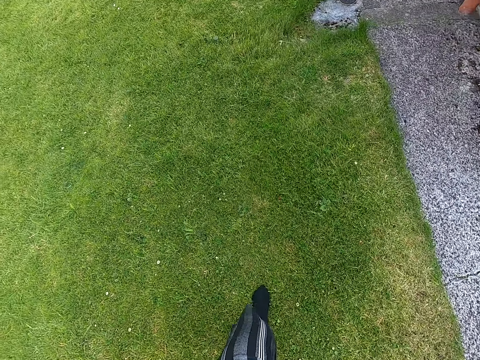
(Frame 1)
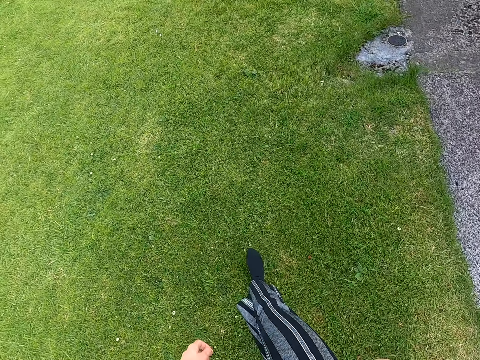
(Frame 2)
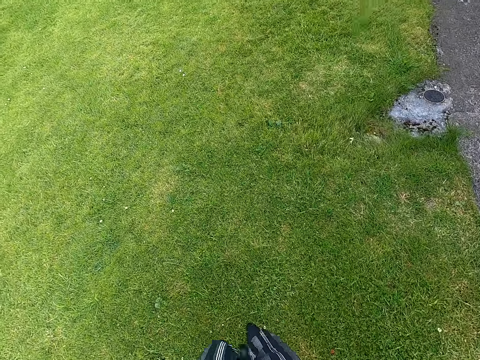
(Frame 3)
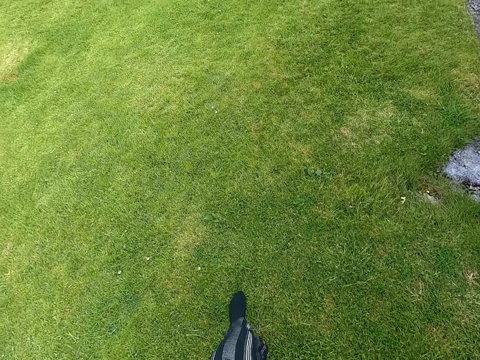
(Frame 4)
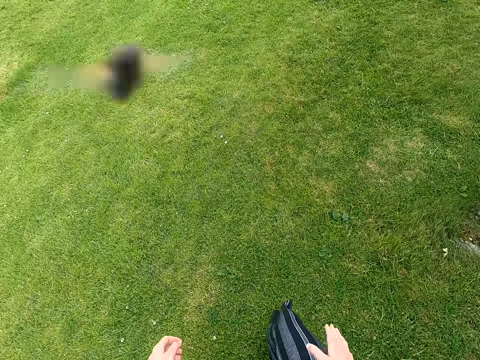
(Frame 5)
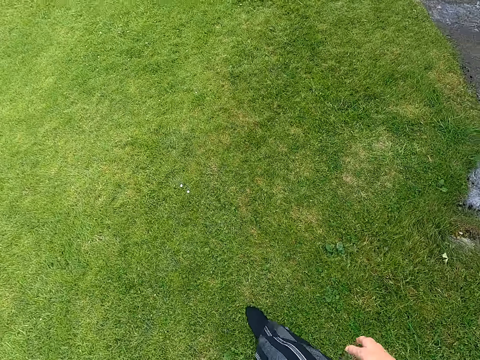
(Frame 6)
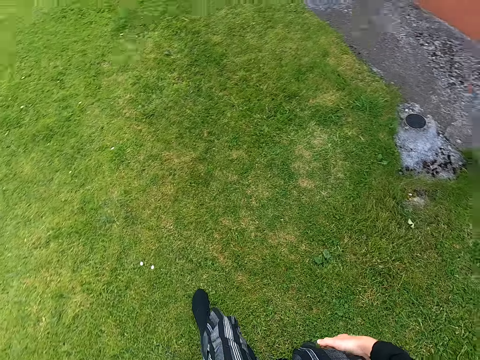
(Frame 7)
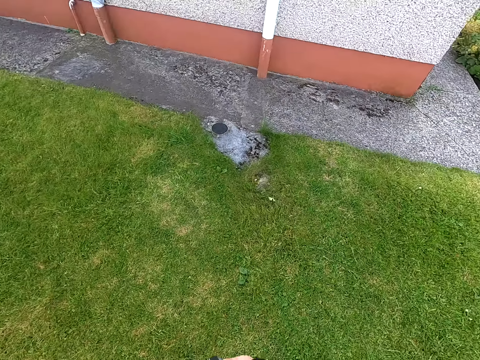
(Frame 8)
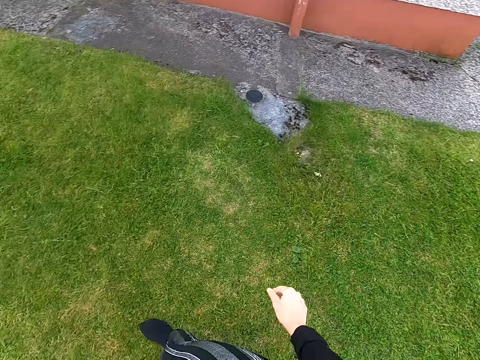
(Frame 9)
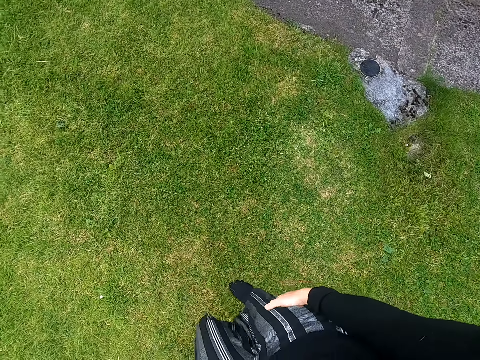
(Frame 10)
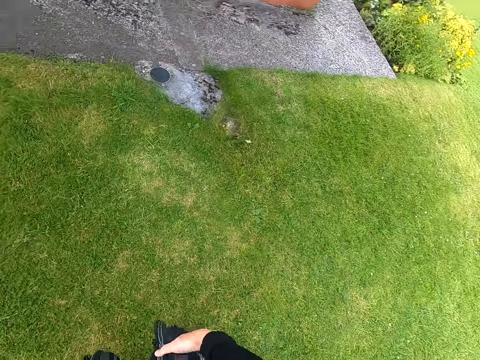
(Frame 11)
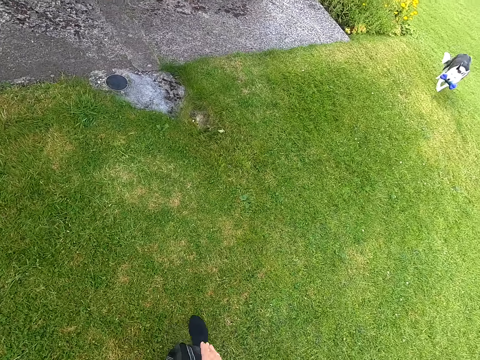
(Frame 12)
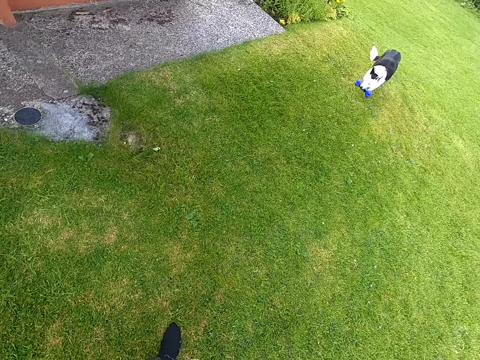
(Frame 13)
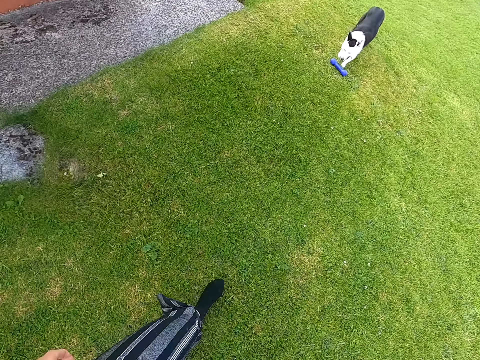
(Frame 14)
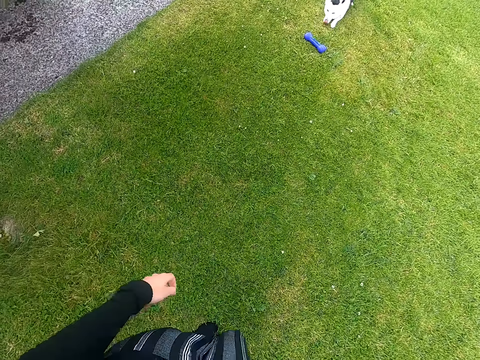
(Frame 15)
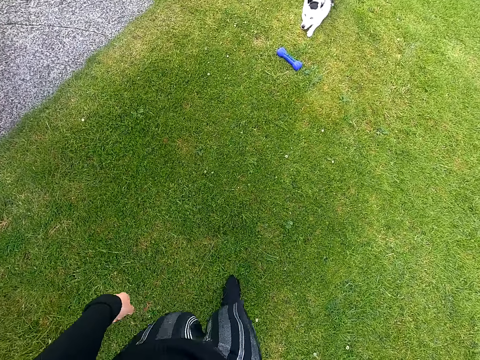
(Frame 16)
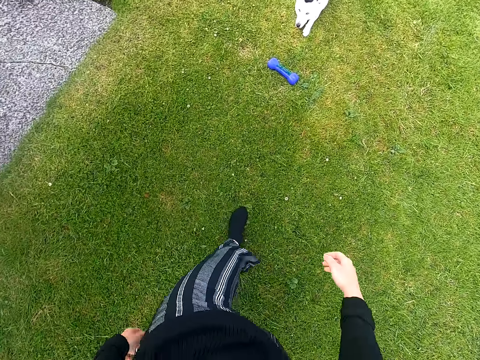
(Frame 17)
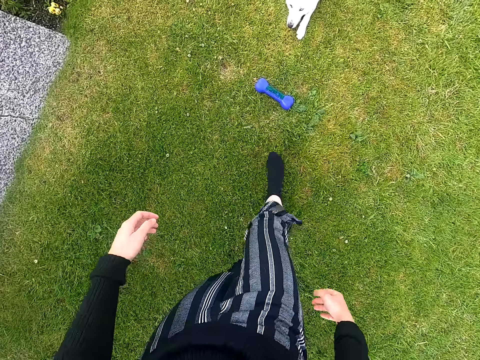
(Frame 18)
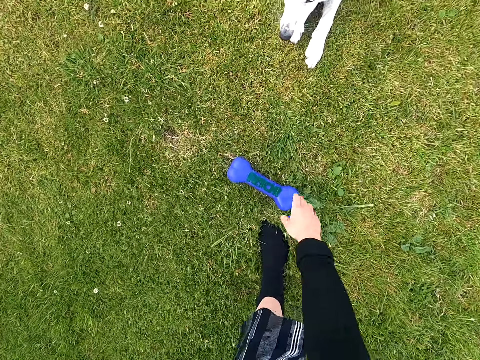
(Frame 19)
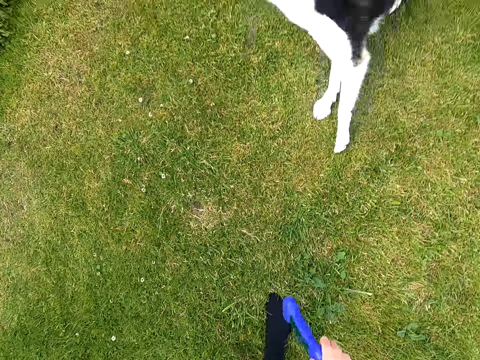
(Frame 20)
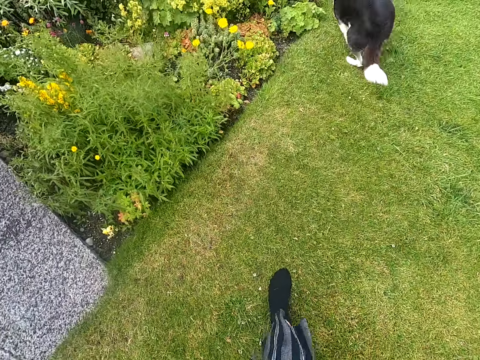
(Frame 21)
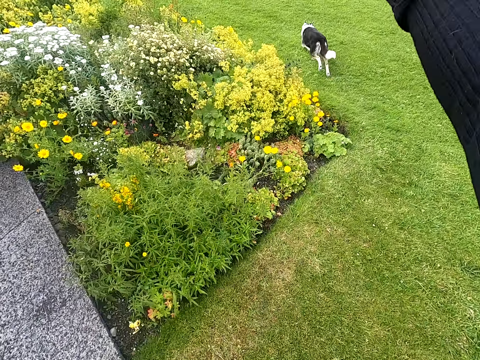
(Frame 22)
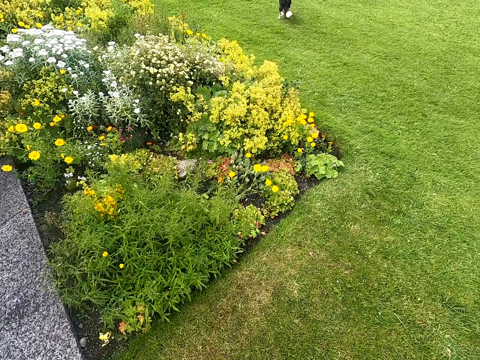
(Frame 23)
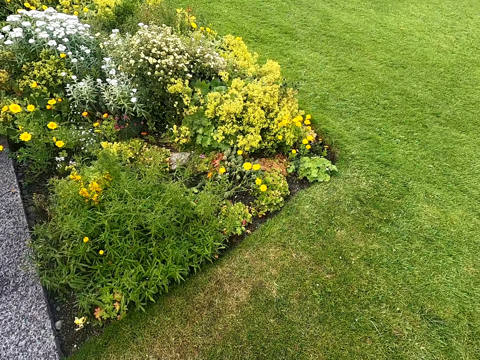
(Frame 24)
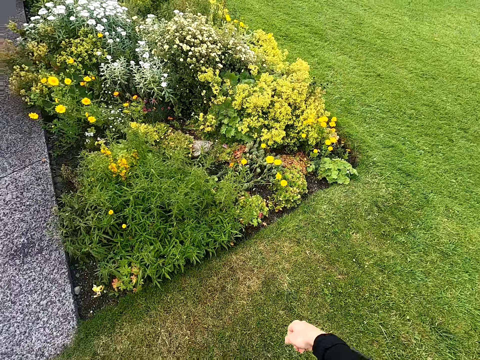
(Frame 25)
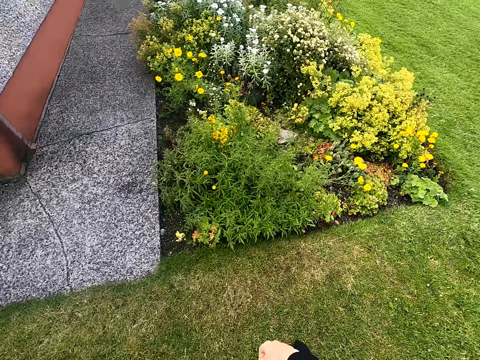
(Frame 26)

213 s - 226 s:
The camera wearer walks around the field. They tap the hand on the leg. They whistle at the dog. They tap the hand on the leg. They turn around. They walk forward. They speak to the dog. They collect a toy from her dog. They walk forward. They throw the toy.

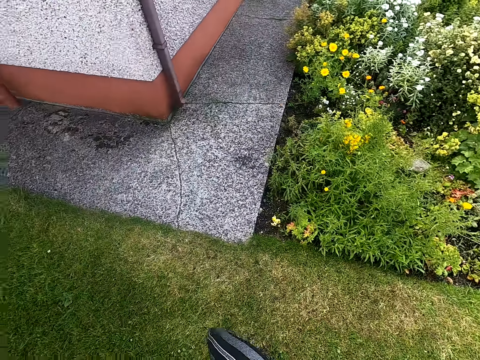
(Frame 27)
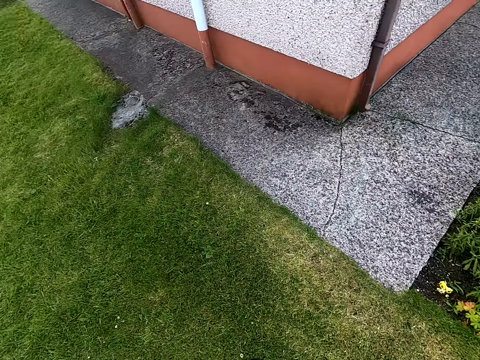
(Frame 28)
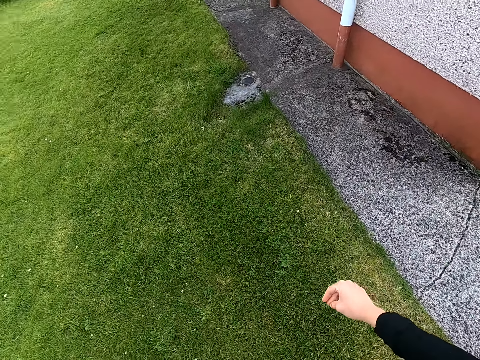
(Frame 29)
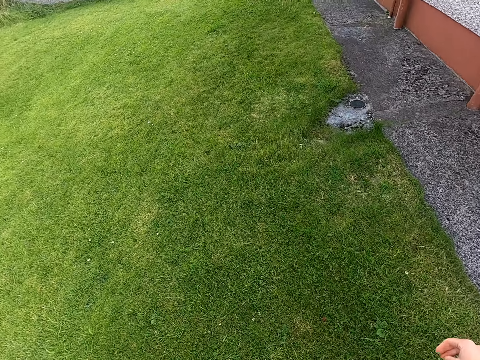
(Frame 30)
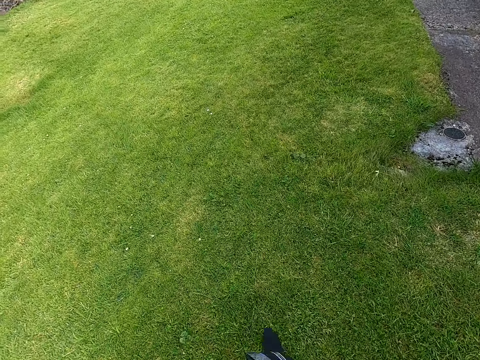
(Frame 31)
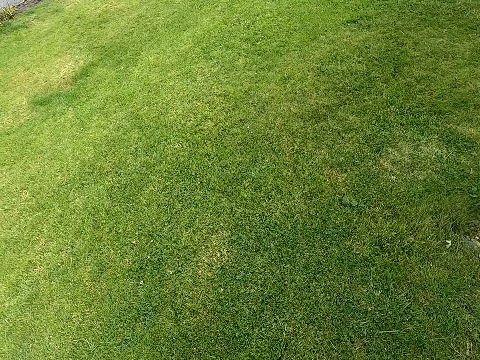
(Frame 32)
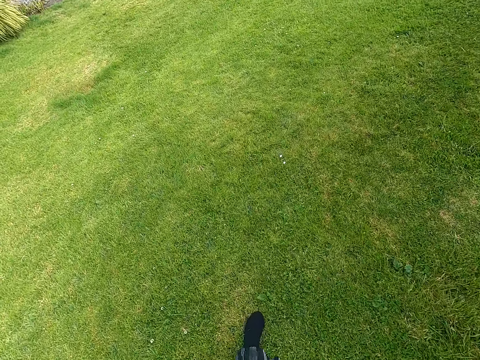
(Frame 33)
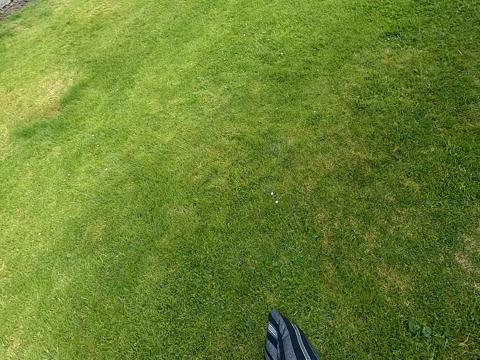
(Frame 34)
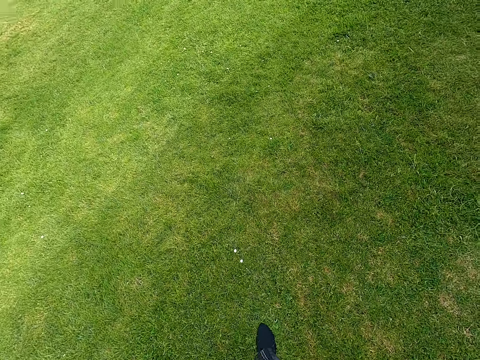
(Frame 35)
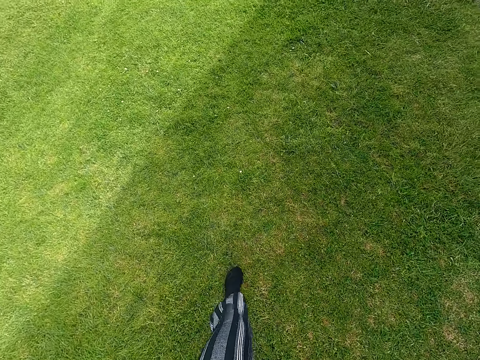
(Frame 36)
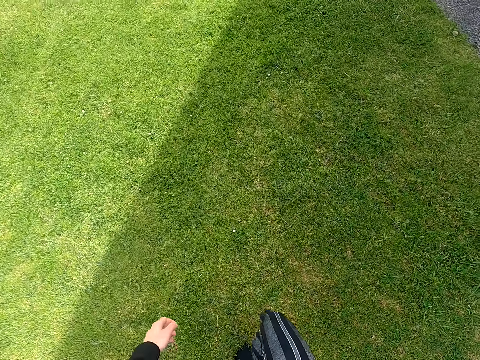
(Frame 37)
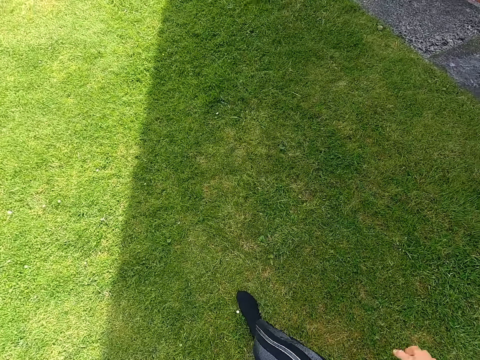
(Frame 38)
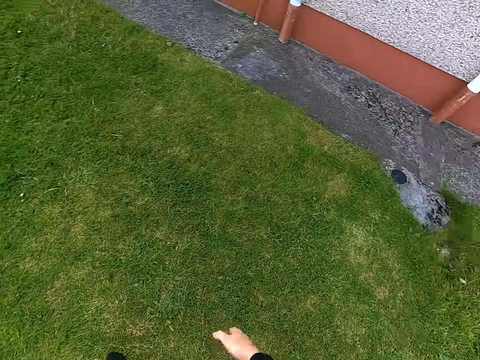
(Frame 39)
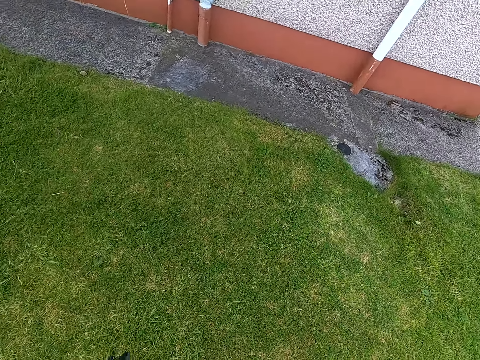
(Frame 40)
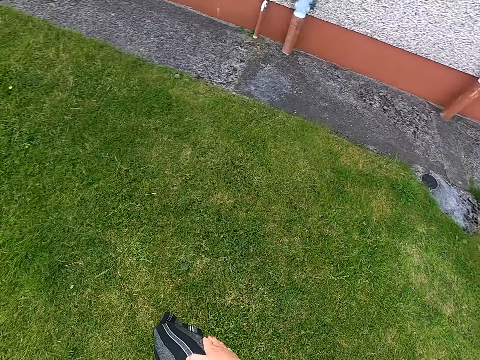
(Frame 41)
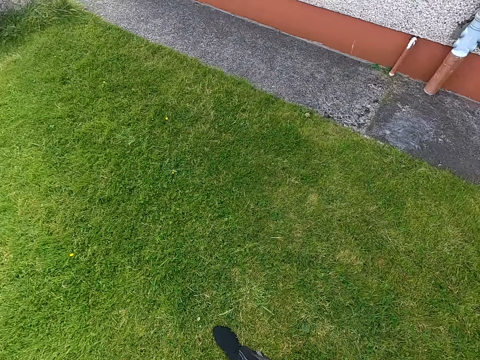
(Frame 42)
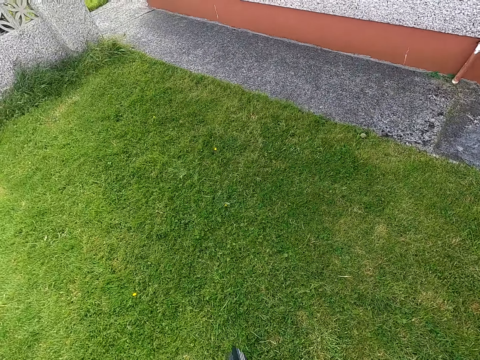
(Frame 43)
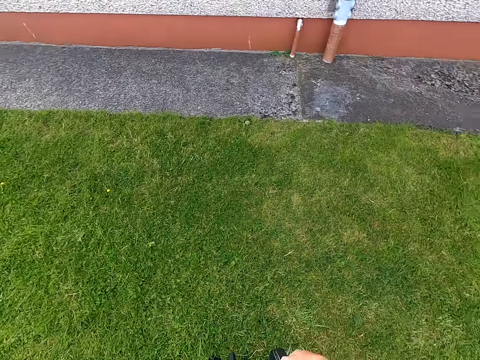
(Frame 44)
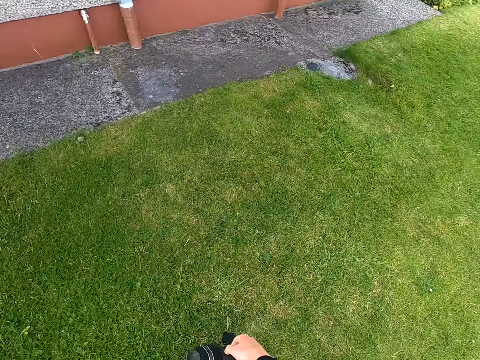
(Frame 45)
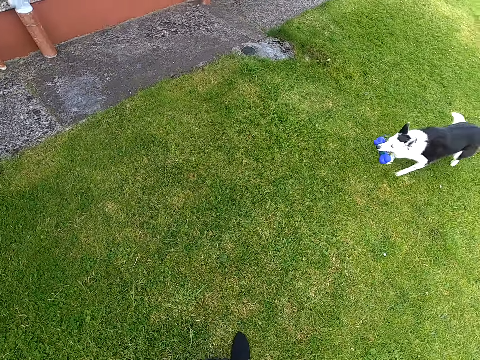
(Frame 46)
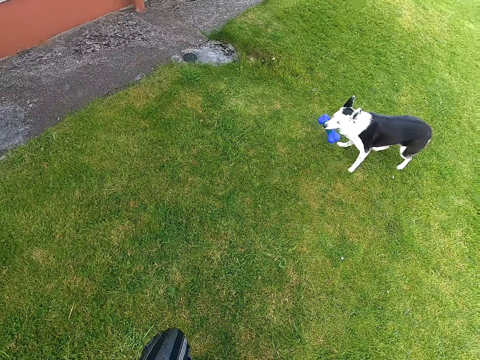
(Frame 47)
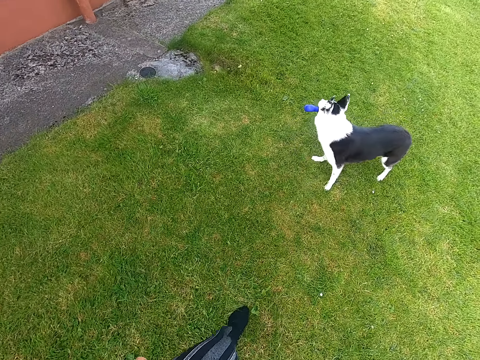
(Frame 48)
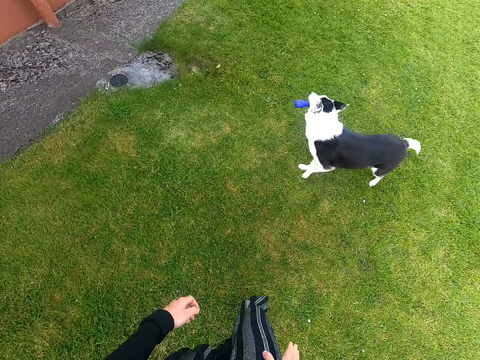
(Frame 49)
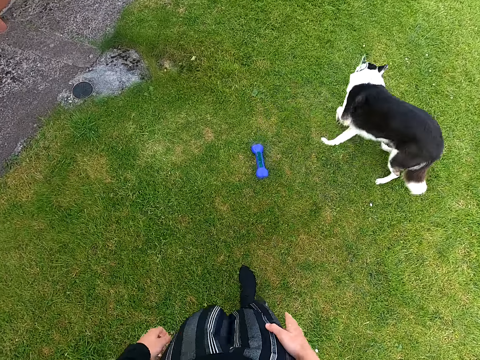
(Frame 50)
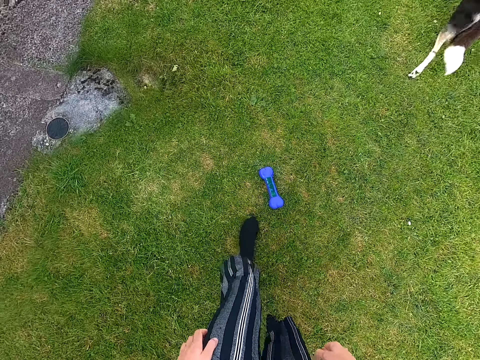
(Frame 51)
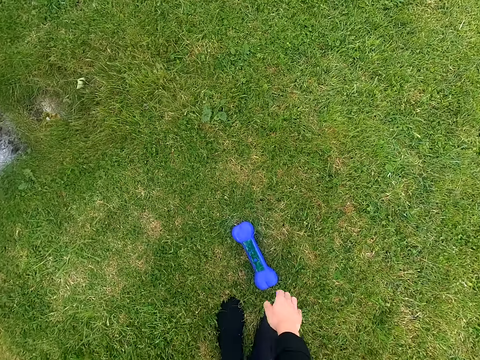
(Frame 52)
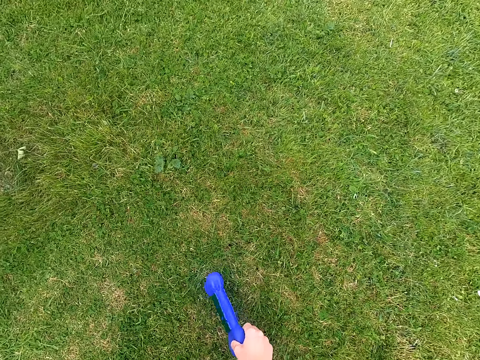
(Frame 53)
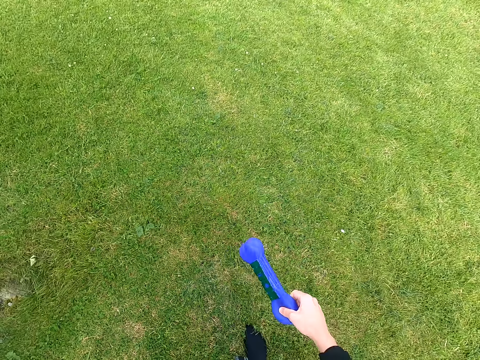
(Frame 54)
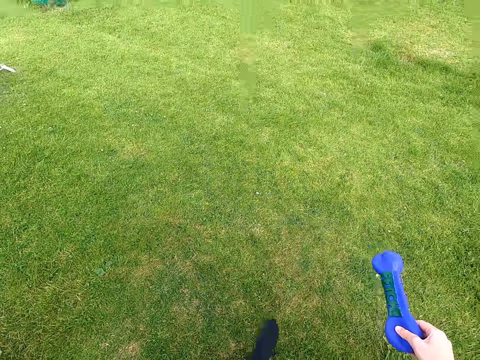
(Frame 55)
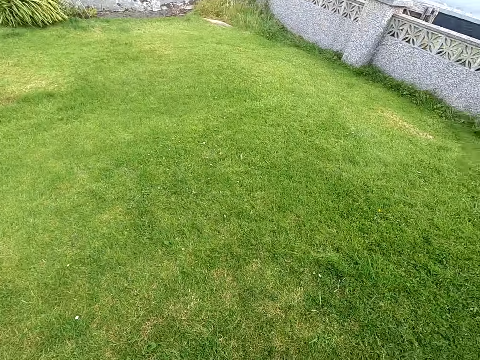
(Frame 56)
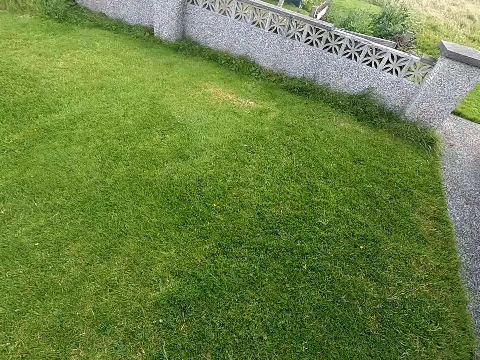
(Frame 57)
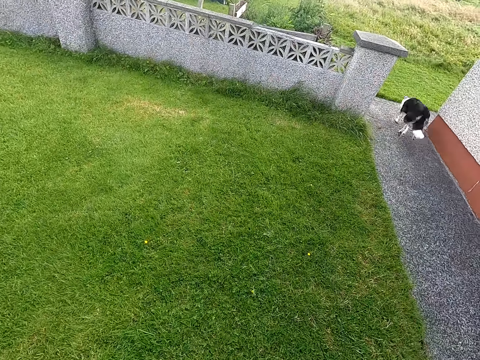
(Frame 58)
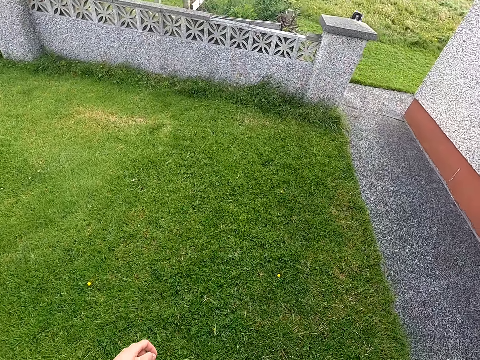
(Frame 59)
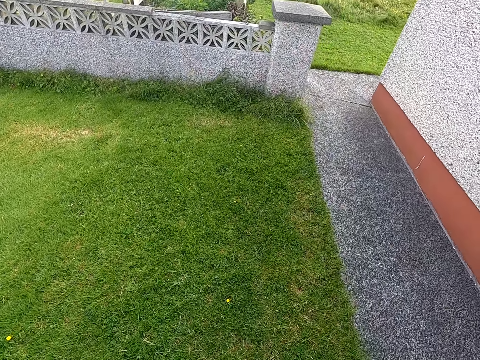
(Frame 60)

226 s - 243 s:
The camera wearer turns around. They speak to the dog. They whistle at the dog. They walk around the field. They tap the hand on the leg. They move forward. They speak to the dog. They tap the hand on the leg. They speak to the dog. They tap the hand on the leg. They turn around. They walk forward. They tap the hand on the leg. They collect a toy from her dog. They throw the toy to the field.
